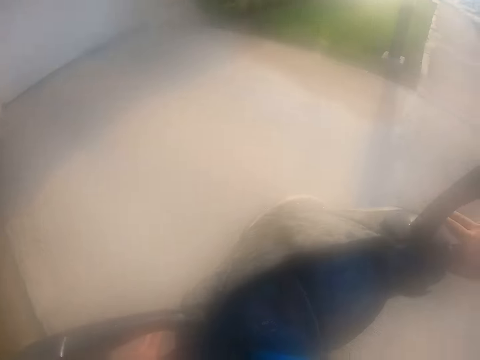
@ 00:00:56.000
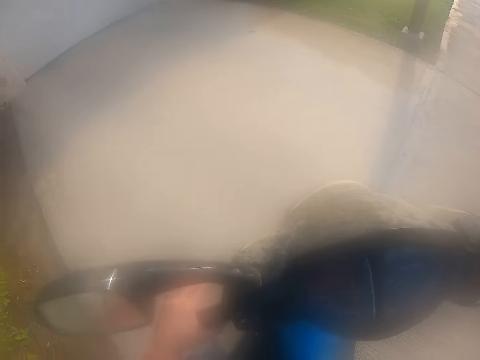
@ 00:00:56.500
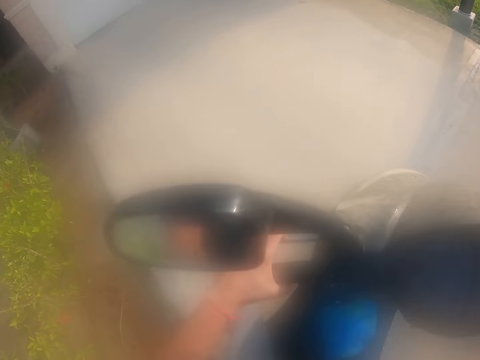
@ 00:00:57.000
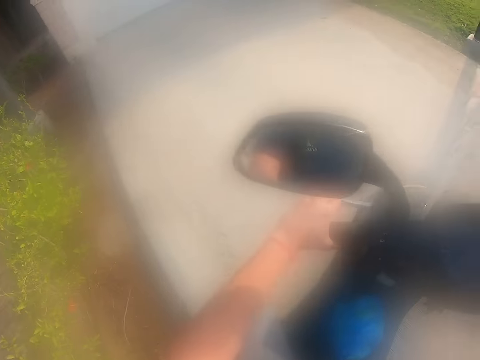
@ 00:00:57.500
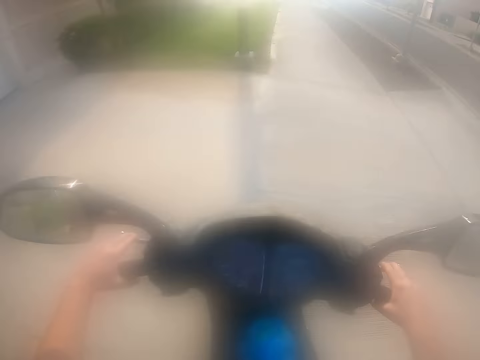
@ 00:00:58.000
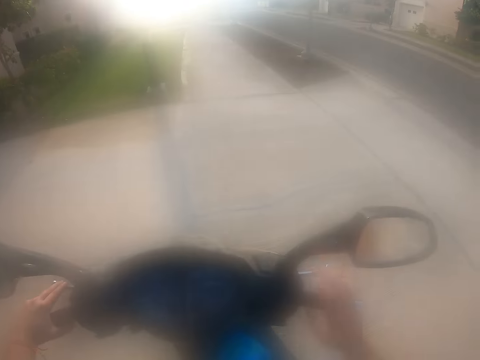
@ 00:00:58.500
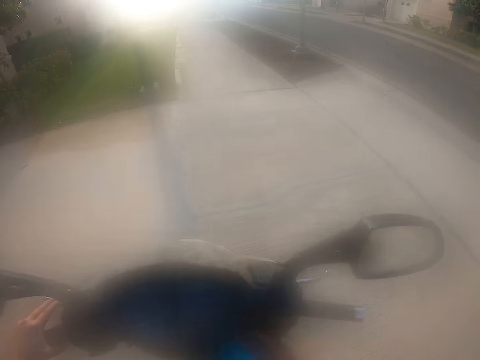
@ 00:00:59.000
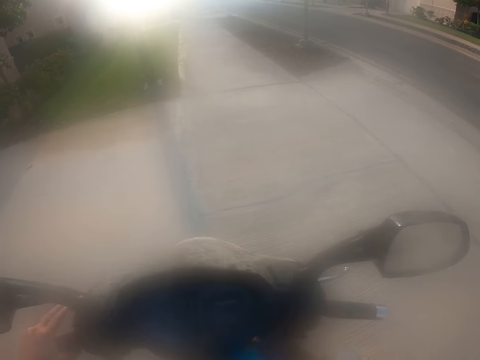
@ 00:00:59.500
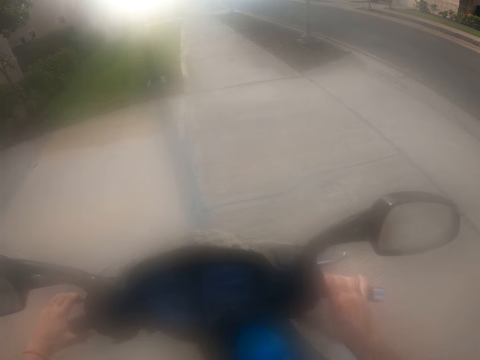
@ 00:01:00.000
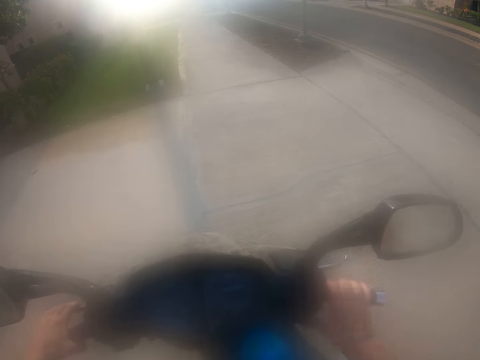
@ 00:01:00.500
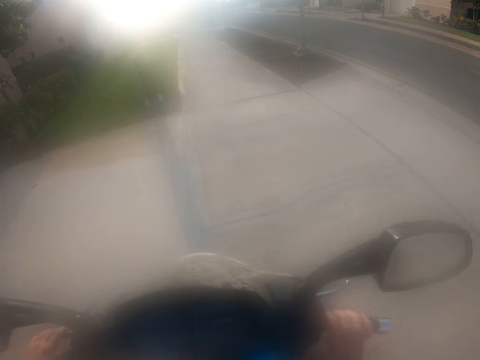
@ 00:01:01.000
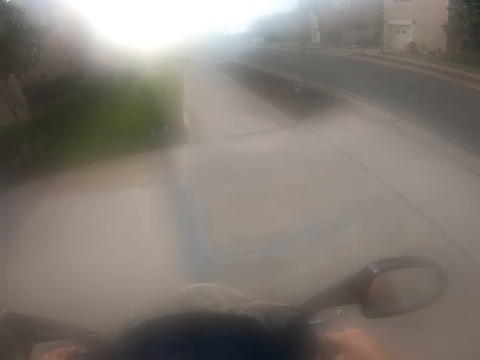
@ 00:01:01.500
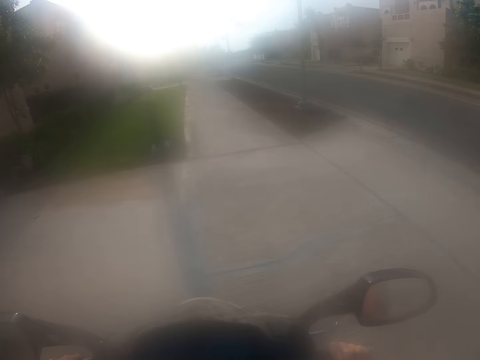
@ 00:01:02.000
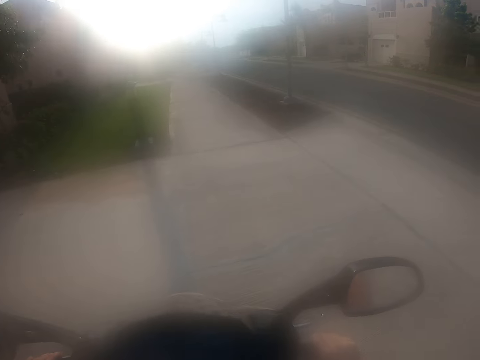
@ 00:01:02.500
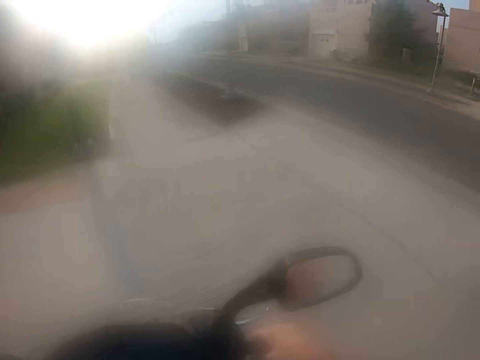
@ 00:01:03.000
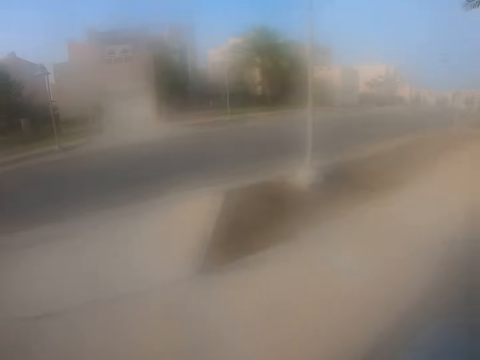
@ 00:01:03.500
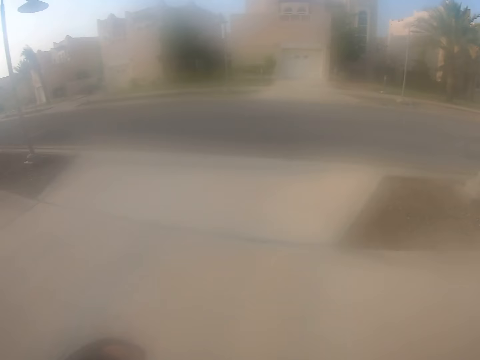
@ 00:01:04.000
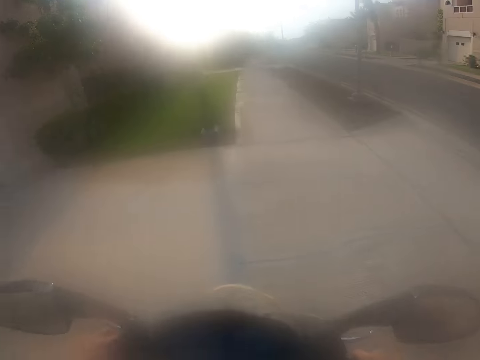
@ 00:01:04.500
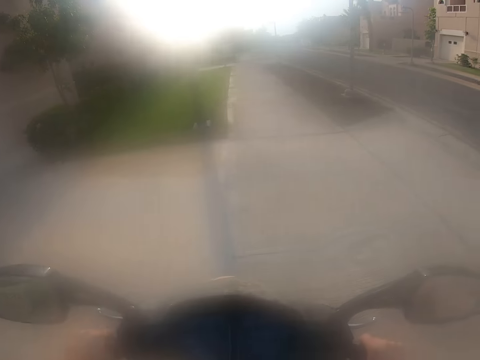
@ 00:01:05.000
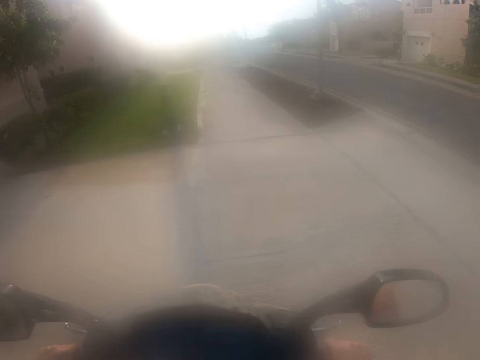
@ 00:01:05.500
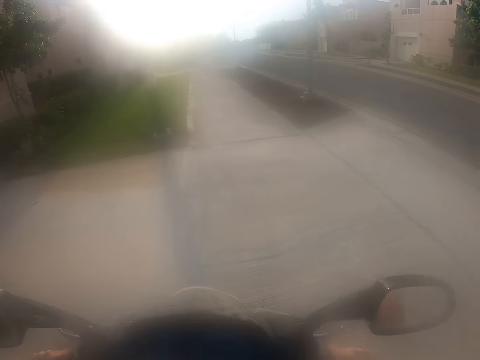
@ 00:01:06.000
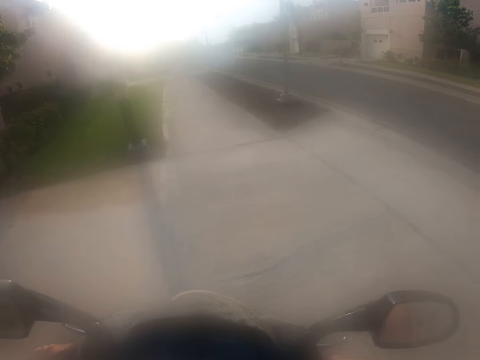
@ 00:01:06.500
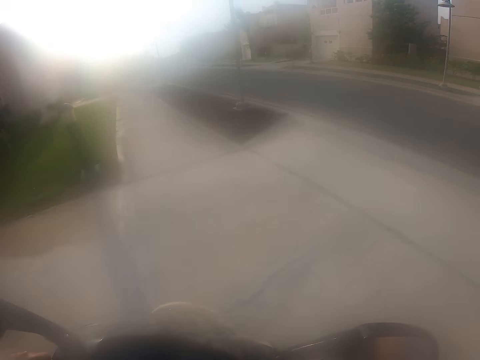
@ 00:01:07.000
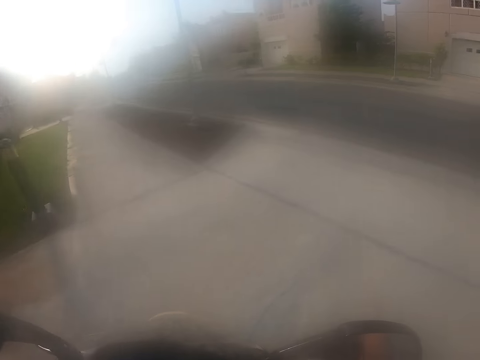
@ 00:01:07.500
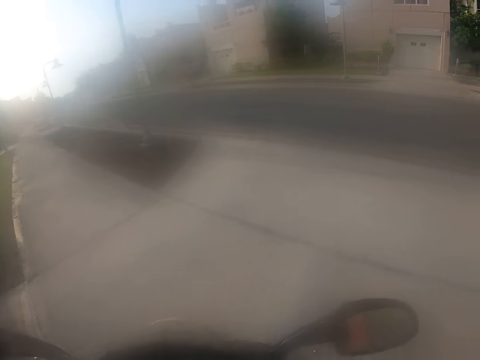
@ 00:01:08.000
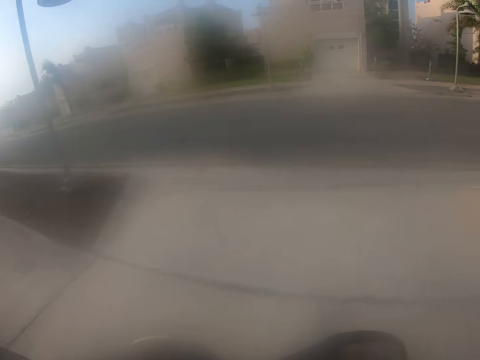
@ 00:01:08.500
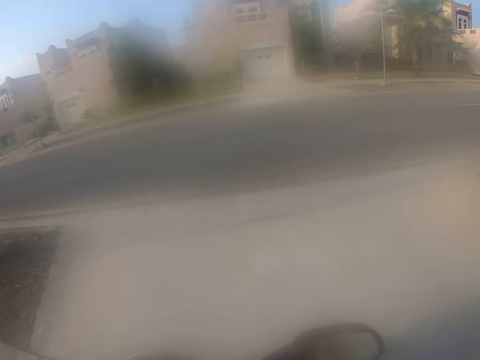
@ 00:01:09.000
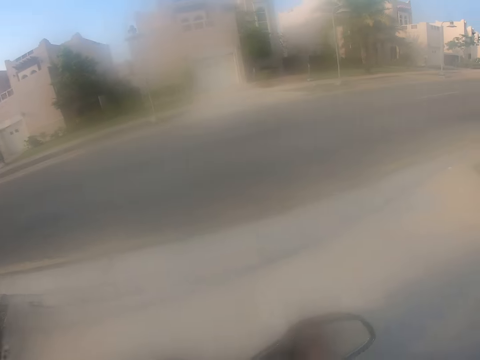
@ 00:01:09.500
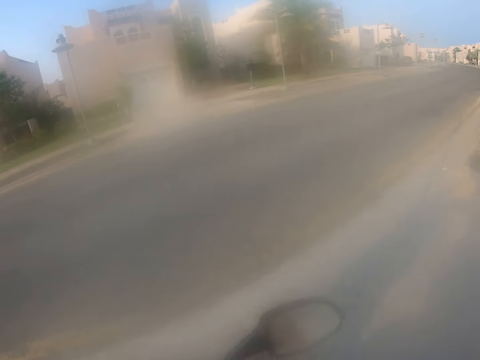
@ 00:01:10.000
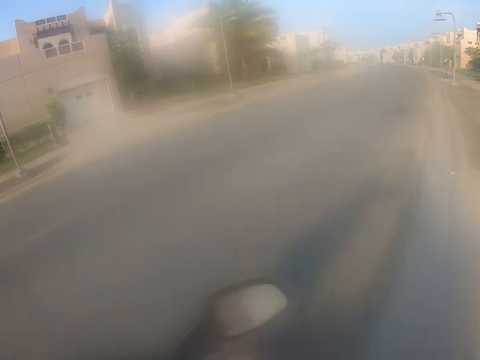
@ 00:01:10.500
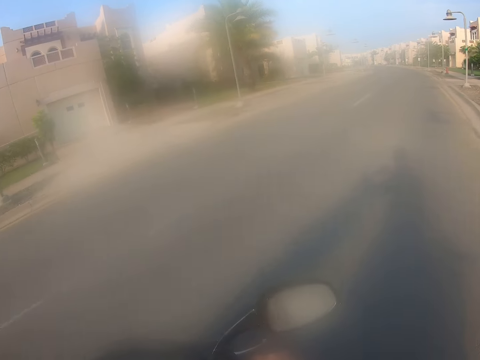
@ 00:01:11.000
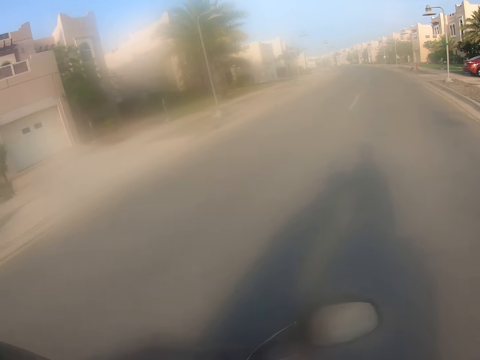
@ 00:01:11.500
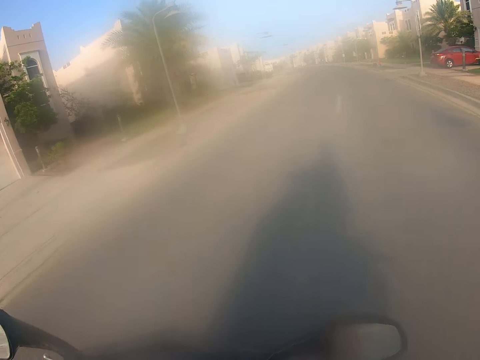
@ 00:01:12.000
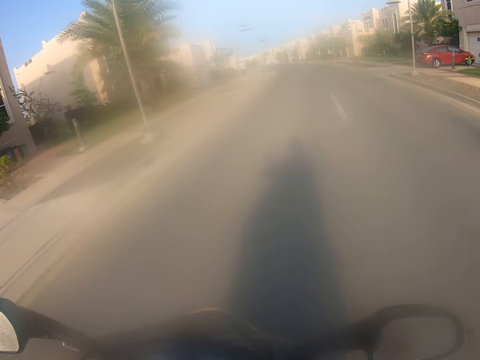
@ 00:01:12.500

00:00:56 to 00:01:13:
The camera wearer drives the motorbike. They start the motorbike. They operate the motorbike. They look around. They ride the motorbike along the road.

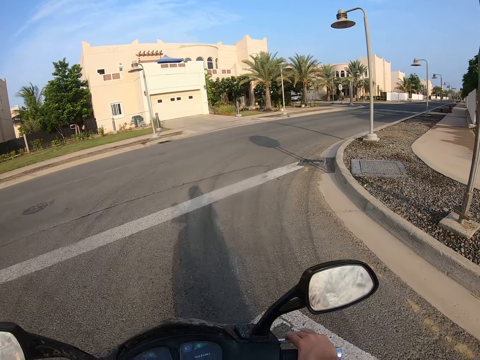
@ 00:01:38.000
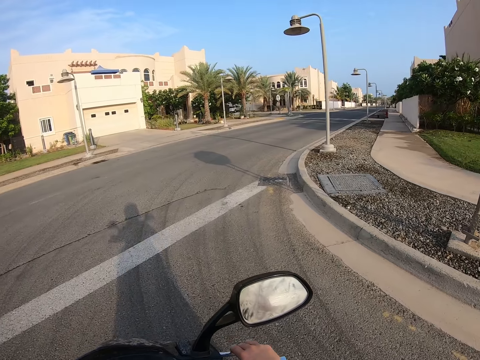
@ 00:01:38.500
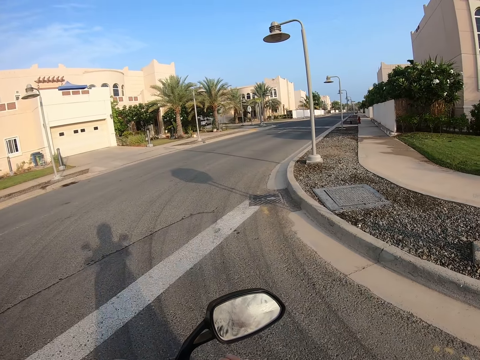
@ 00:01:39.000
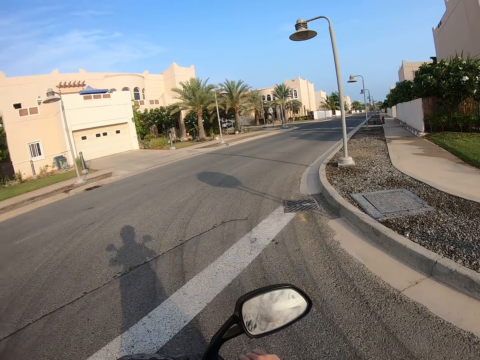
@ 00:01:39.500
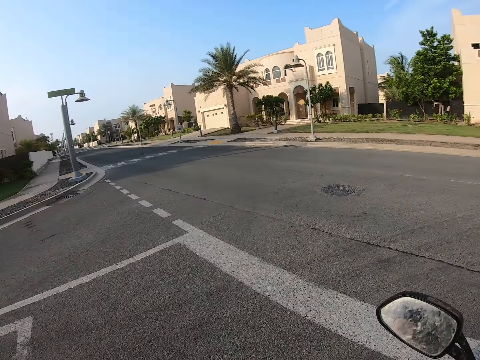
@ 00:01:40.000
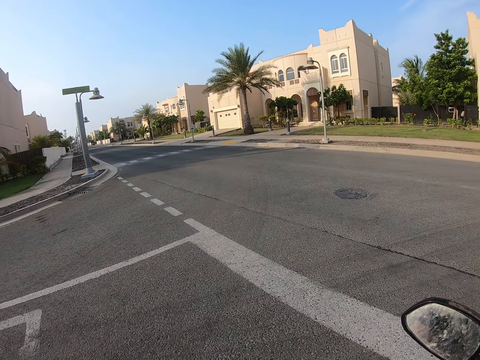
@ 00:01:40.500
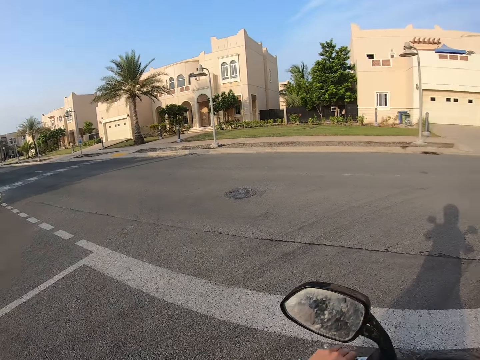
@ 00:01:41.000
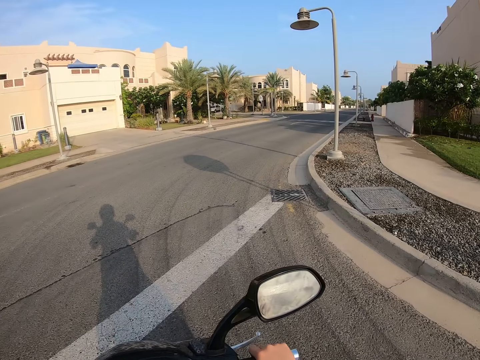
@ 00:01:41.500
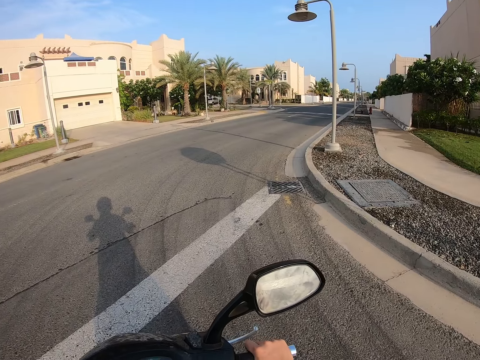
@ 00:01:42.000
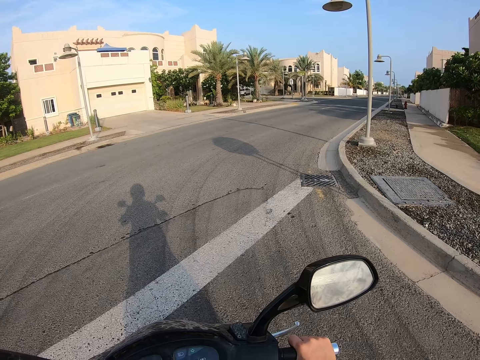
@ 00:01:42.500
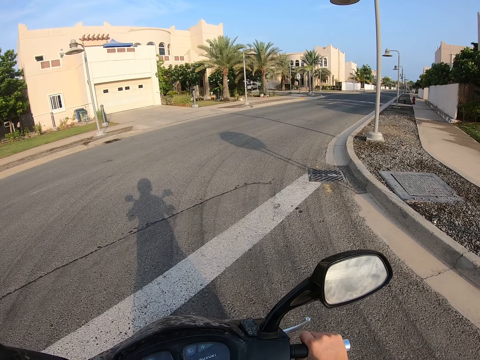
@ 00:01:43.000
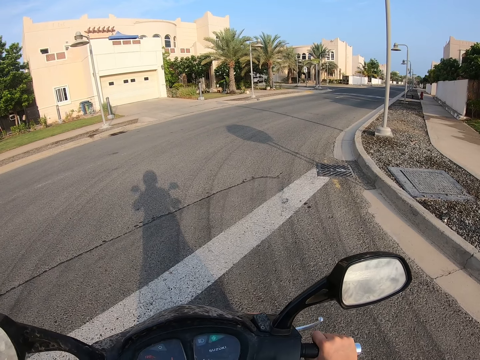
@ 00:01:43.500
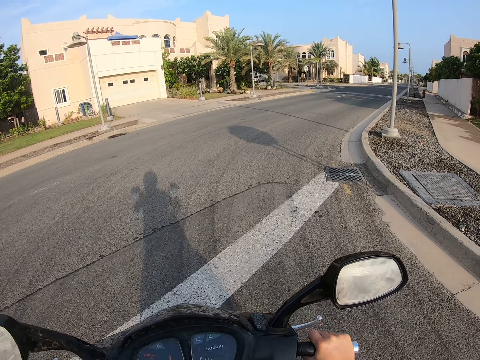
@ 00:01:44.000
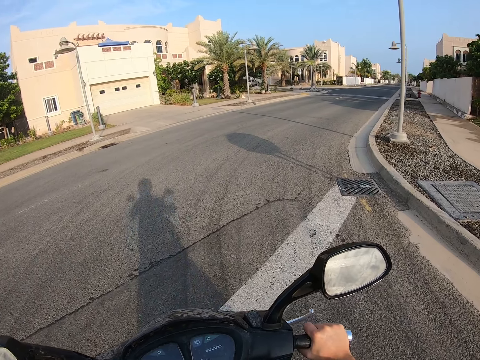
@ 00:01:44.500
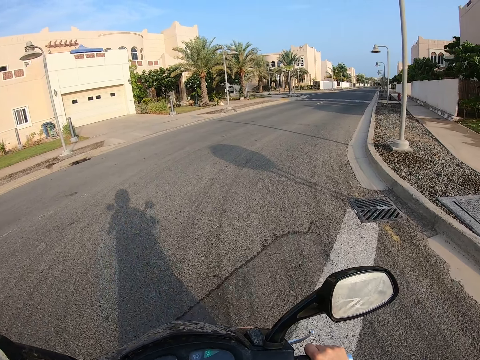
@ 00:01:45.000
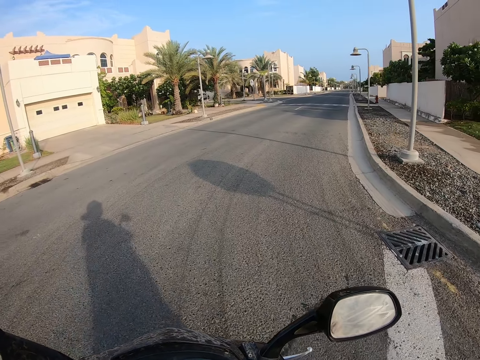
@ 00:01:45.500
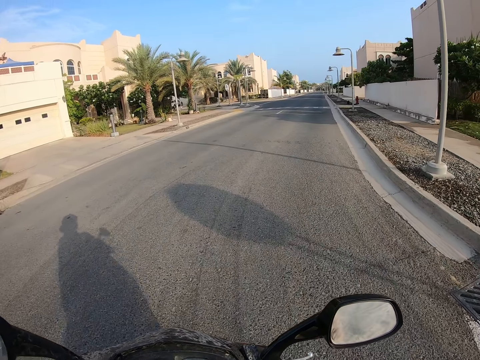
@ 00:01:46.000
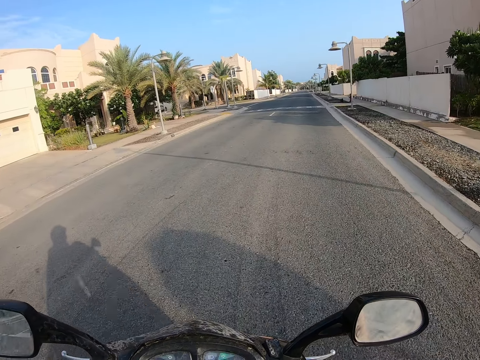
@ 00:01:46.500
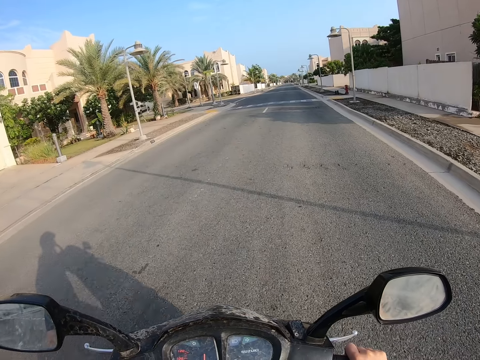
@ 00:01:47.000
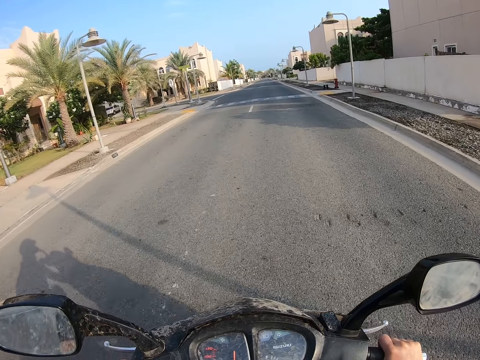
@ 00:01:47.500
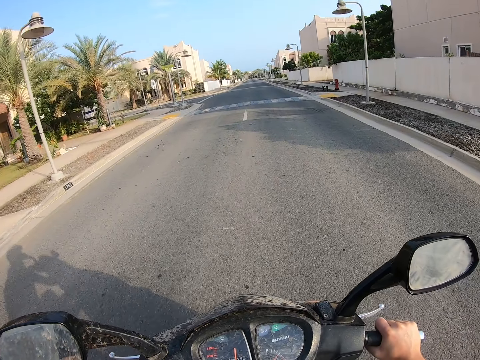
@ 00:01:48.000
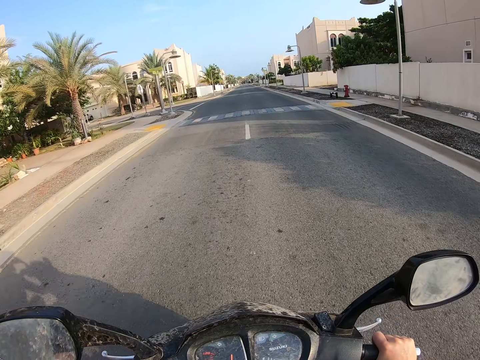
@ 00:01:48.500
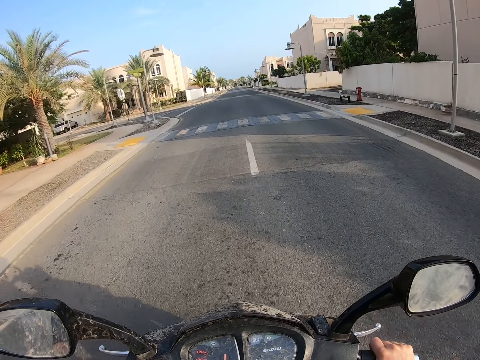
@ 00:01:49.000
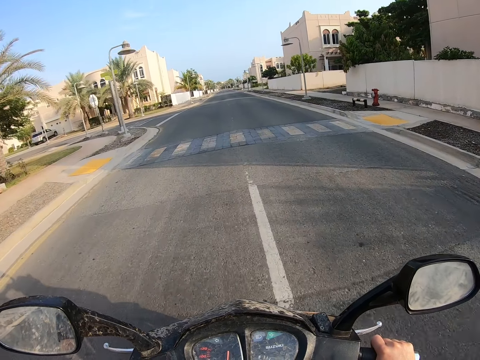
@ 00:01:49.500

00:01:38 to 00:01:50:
The camera wearer looks around. They drive the motorbike.
